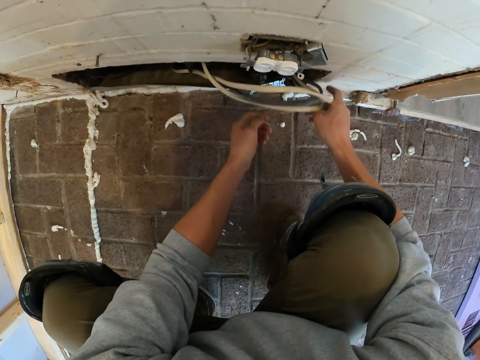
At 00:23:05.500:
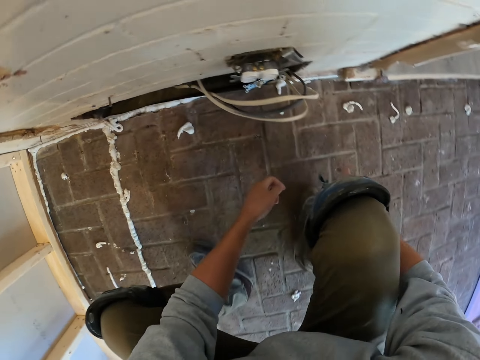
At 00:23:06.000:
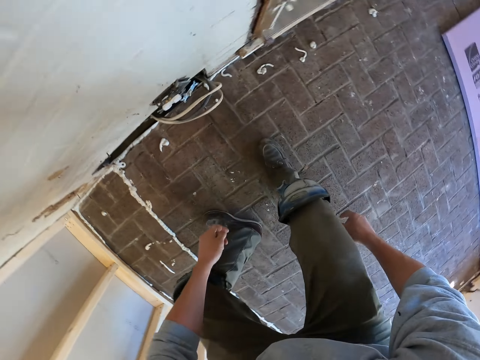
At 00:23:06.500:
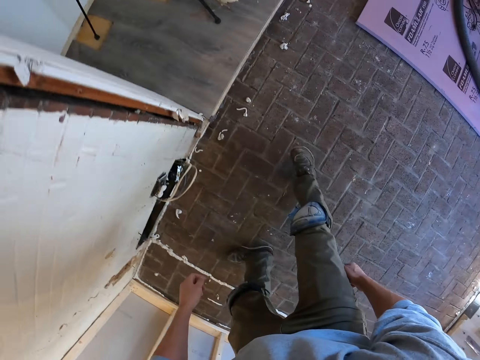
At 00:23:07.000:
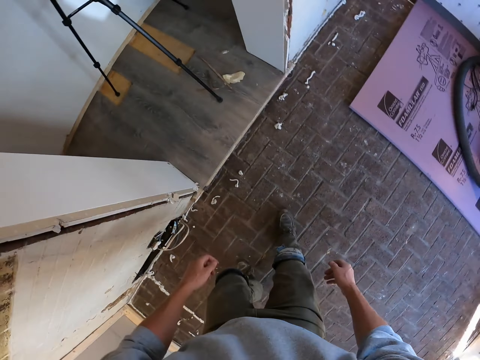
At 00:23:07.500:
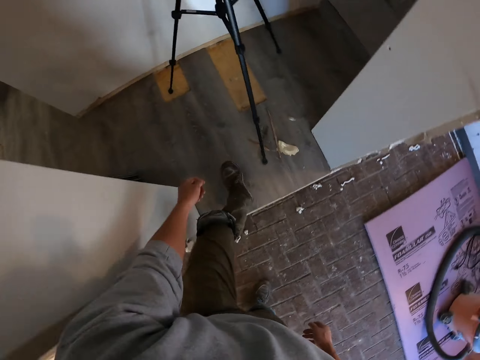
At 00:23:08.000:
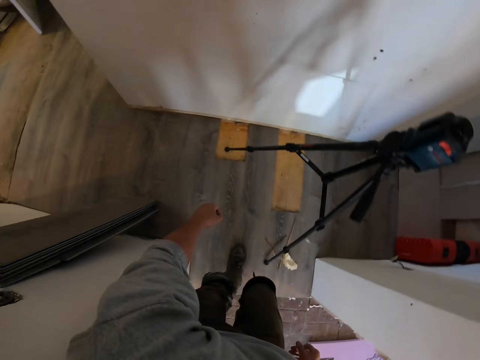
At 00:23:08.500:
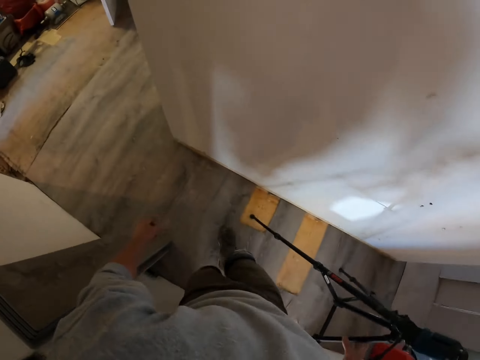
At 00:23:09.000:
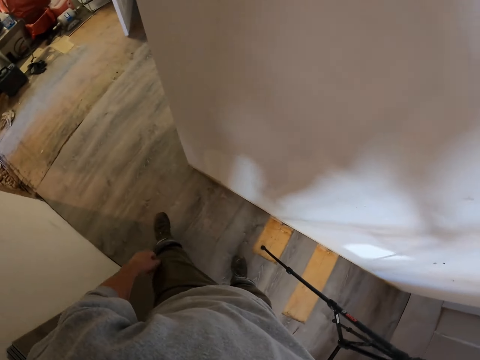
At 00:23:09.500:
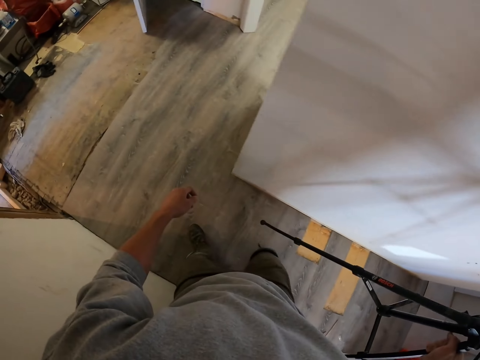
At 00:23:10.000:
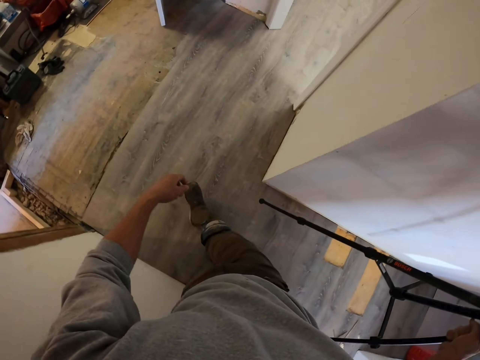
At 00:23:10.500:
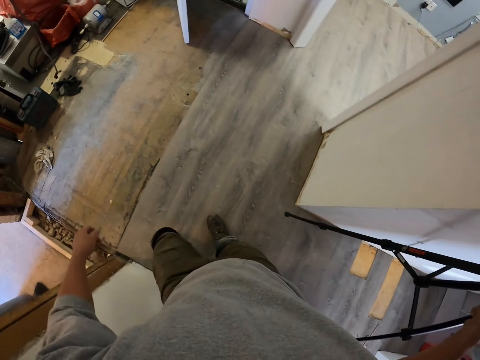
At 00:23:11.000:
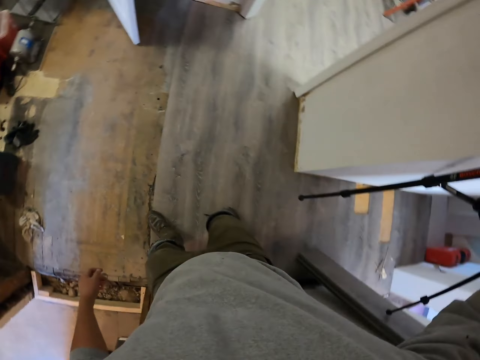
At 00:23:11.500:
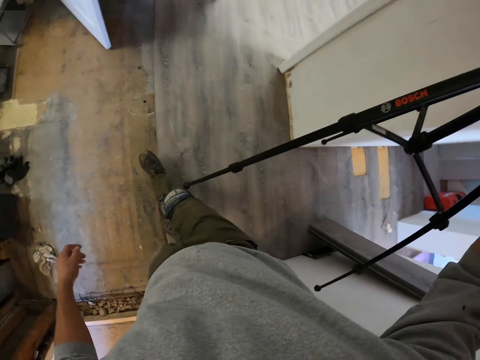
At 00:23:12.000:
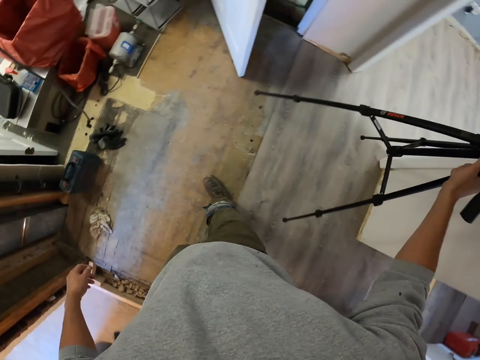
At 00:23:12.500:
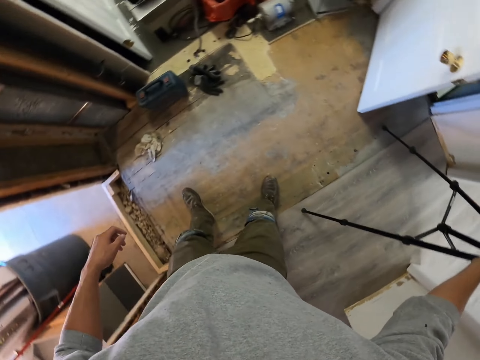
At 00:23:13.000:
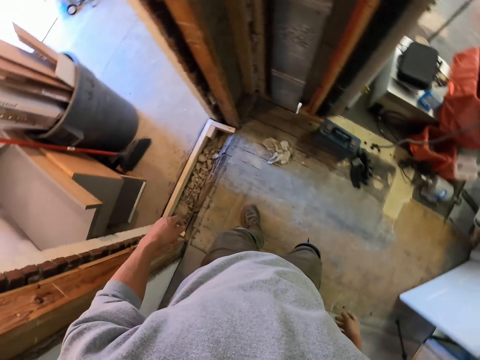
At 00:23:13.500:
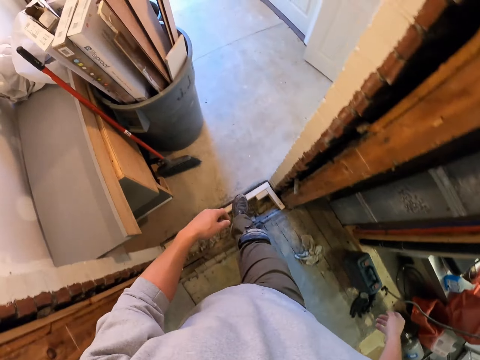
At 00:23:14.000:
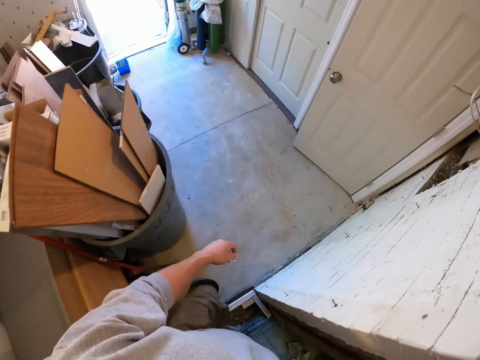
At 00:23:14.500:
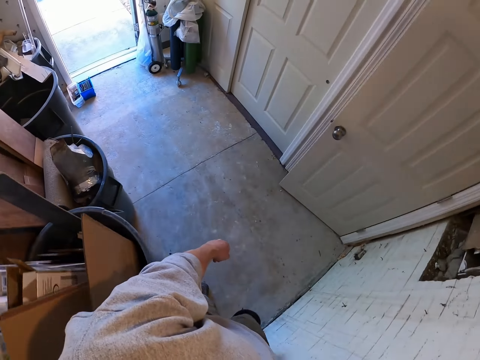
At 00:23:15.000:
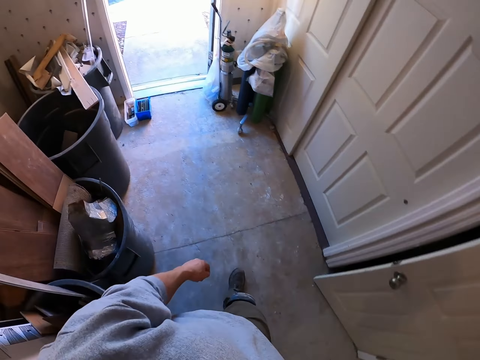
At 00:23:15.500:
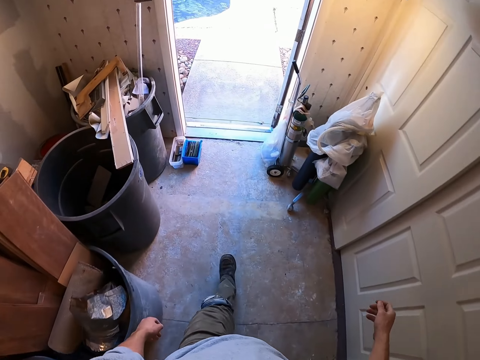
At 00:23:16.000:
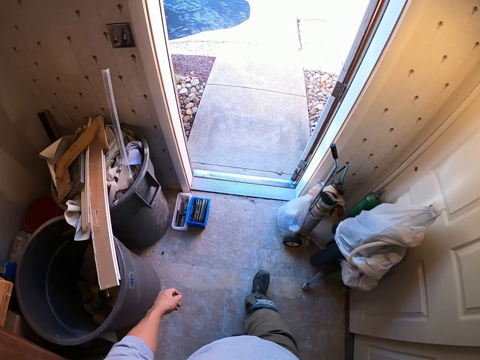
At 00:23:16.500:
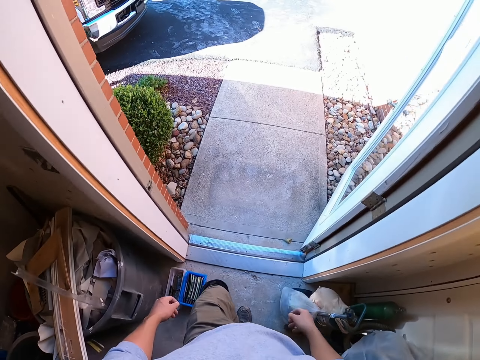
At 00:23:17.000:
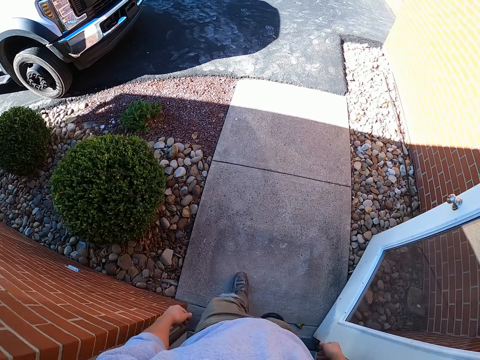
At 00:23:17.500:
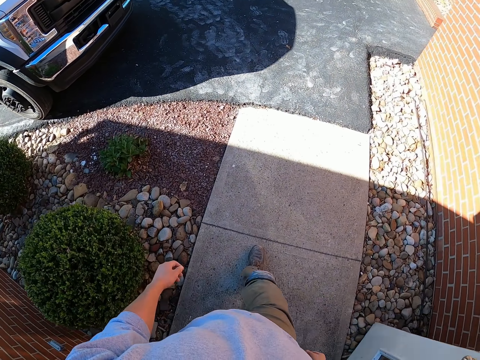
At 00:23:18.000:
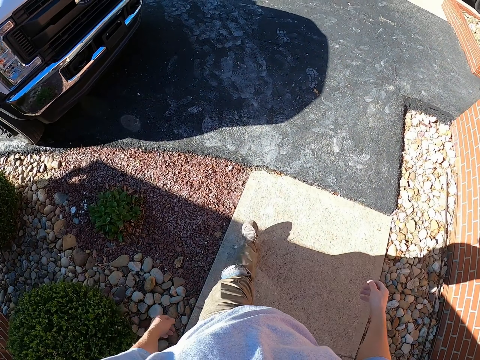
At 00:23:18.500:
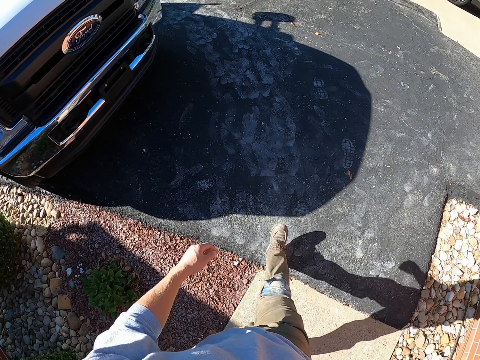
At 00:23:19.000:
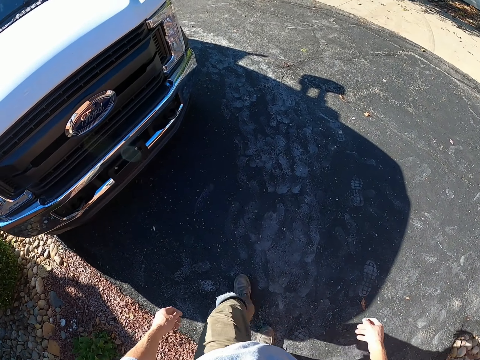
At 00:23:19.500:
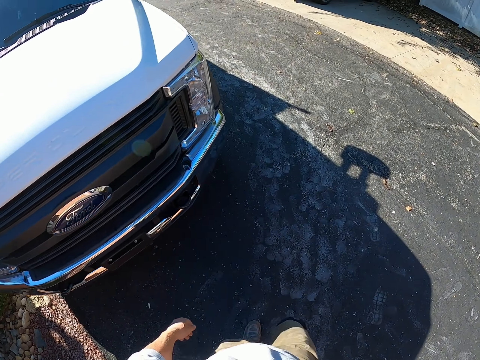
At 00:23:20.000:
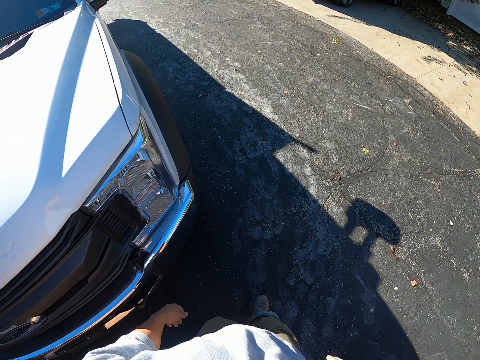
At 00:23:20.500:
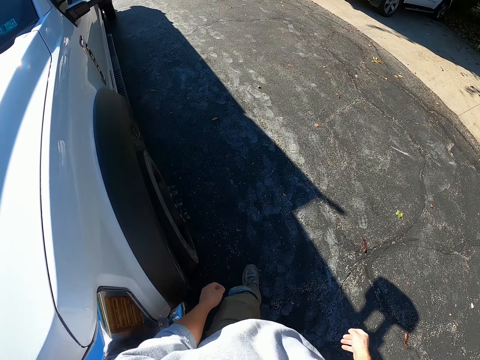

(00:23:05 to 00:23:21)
The camera wearer walks in the room. He walks outside the house. He takes the stand or tripod with him. He carries the tripod. He places the stand beside the door. He walks in the room. He walks outside. He walks in the compound.

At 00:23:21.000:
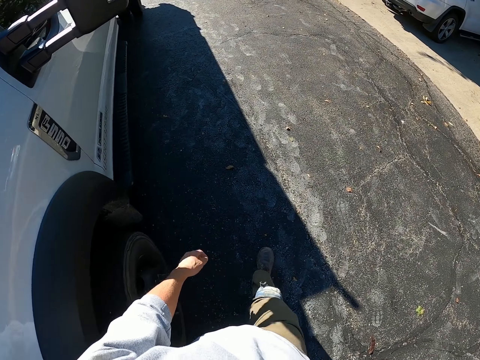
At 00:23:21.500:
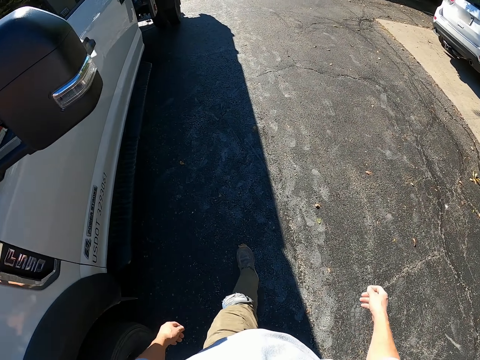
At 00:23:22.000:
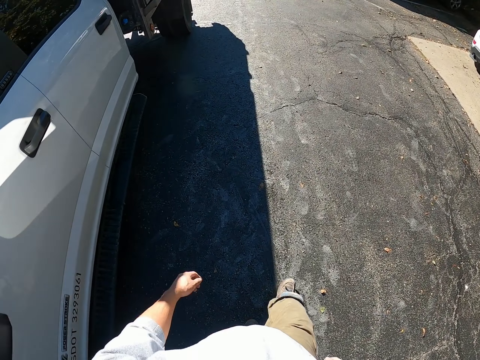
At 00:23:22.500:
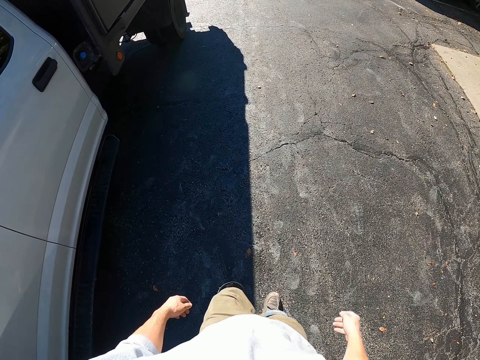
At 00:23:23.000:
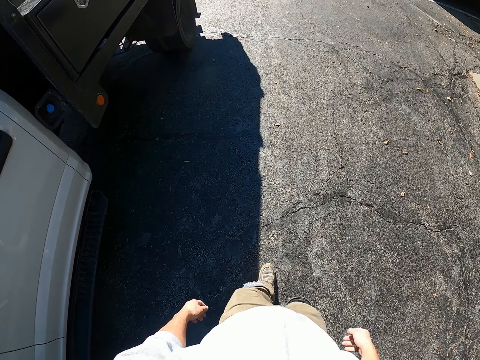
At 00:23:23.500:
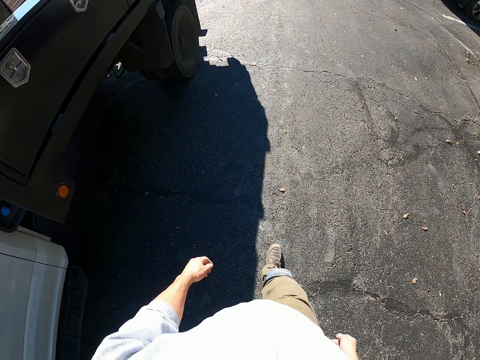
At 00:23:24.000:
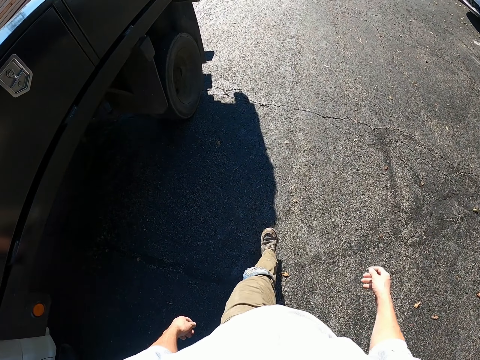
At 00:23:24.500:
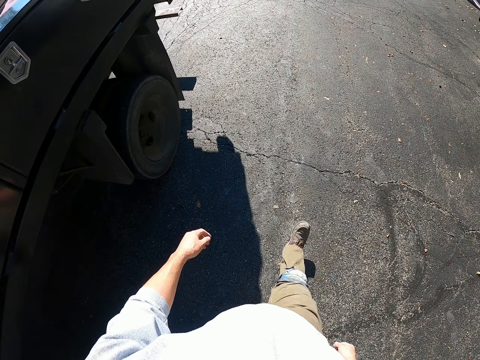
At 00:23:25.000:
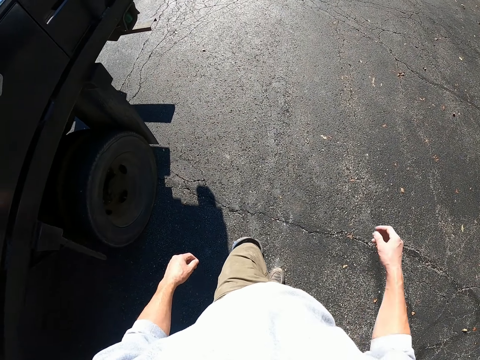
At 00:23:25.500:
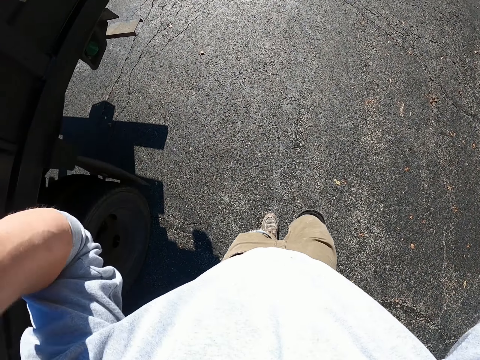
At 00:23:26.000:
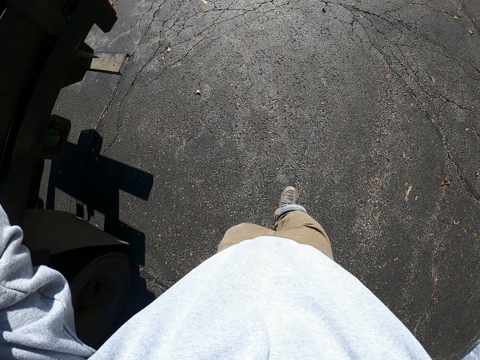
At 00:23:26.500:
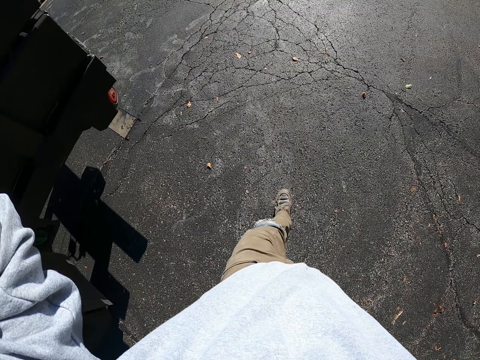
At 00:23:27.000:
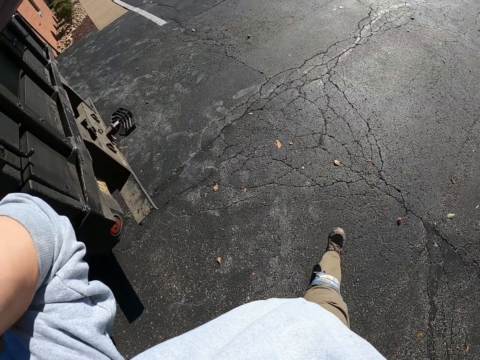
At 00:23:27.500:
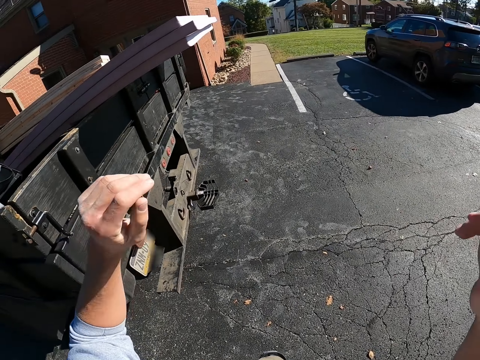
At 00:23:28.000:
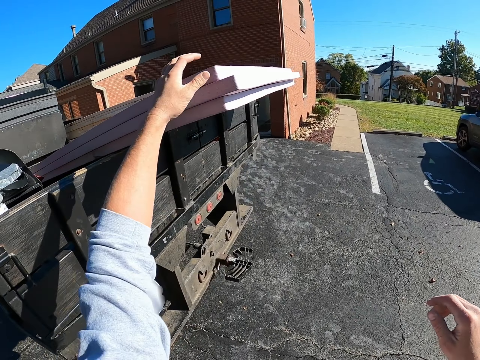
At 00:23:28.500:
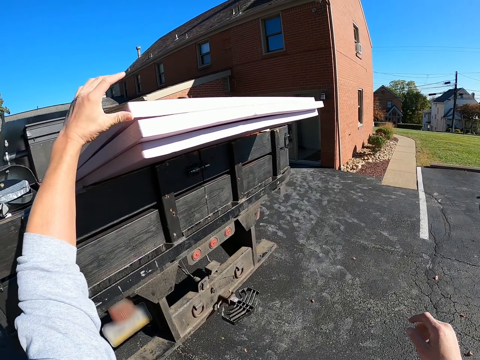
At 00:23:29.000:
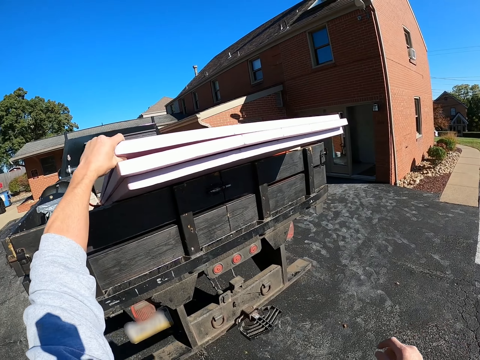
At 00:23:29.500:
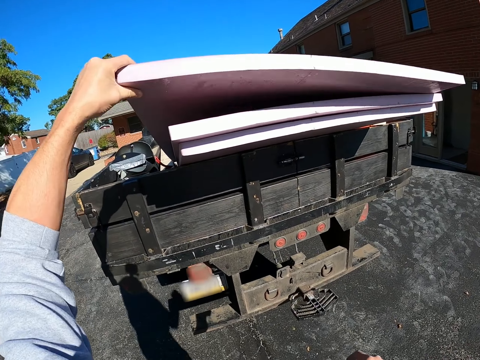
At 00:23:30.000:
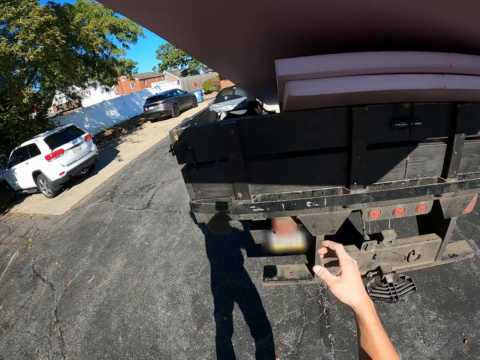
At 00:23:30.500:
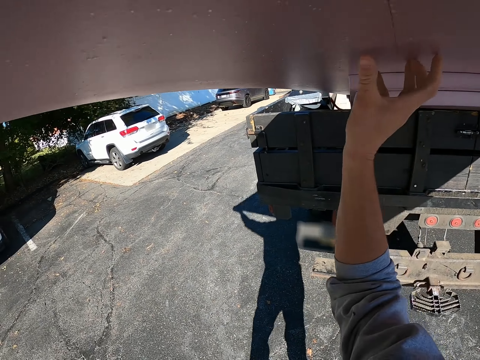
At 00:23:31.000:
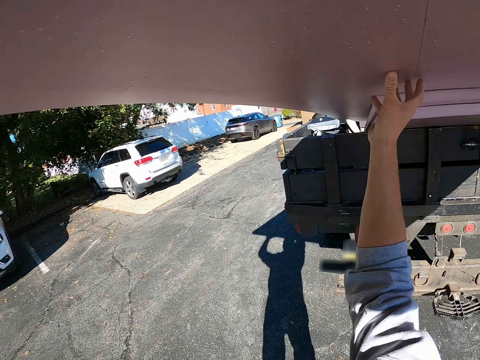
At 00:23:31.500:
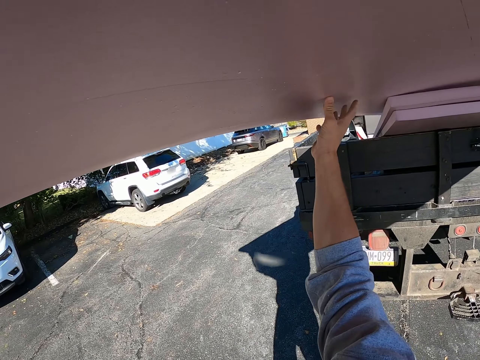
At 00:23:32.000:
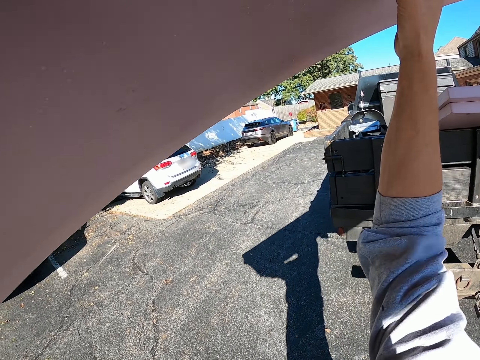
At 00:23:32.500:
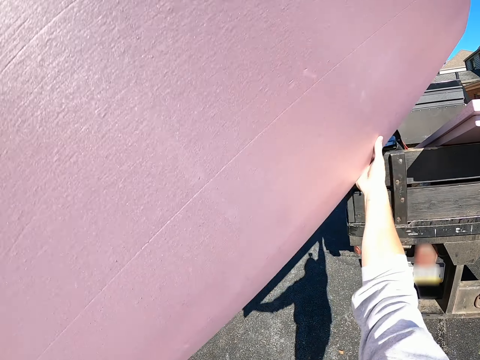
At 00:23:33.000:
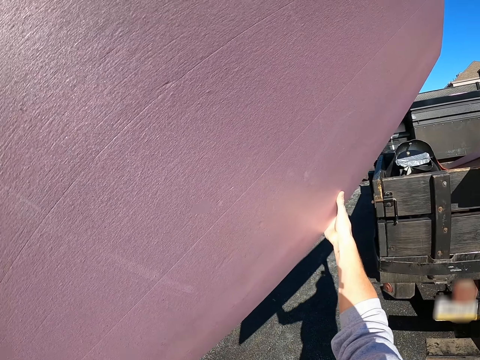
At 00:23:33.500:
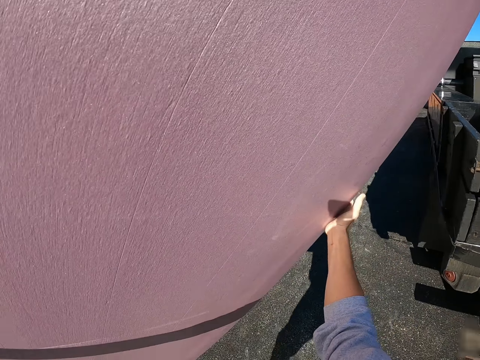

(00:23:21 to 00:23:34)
The camera wearer lifts his hands. He touches the camera. He picks up a carton floor board or plywood. He carries the plywood to the house.
